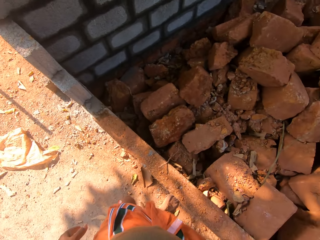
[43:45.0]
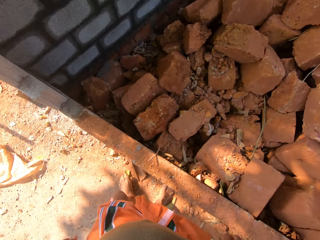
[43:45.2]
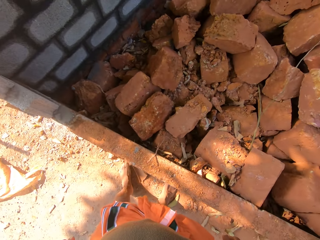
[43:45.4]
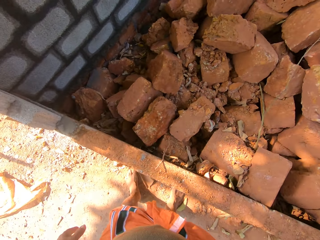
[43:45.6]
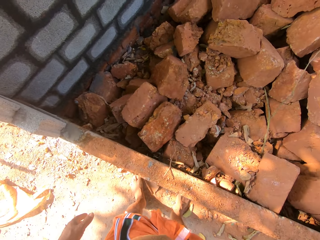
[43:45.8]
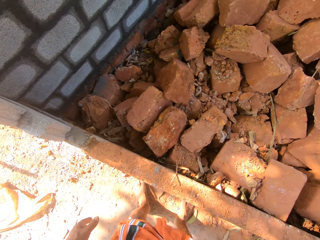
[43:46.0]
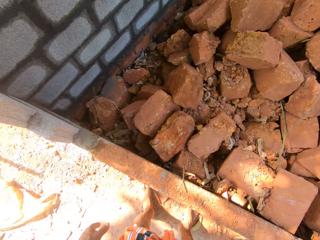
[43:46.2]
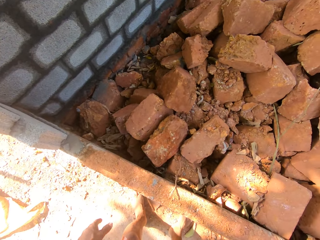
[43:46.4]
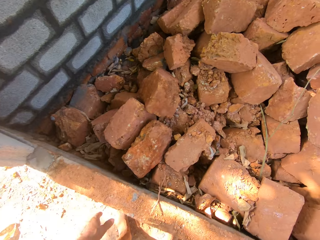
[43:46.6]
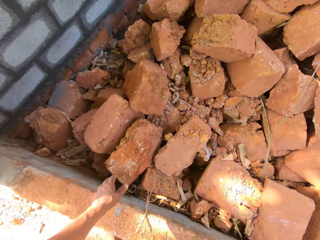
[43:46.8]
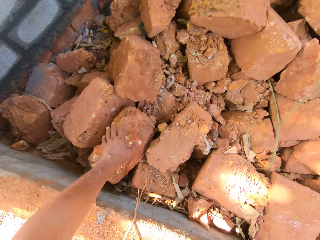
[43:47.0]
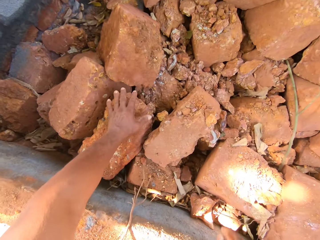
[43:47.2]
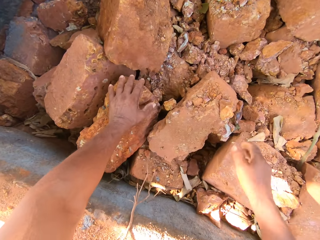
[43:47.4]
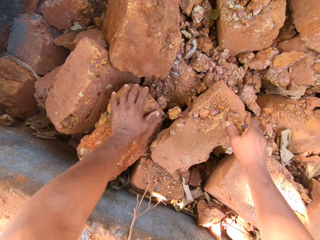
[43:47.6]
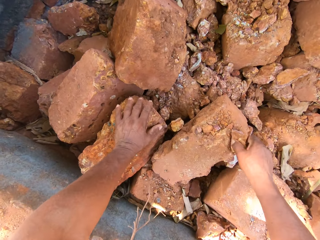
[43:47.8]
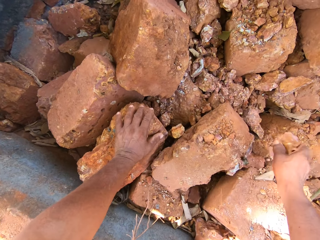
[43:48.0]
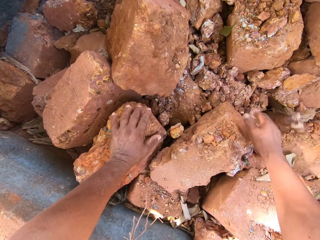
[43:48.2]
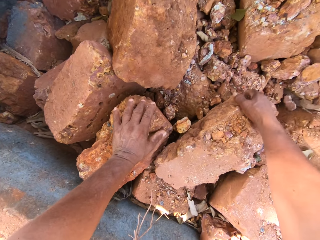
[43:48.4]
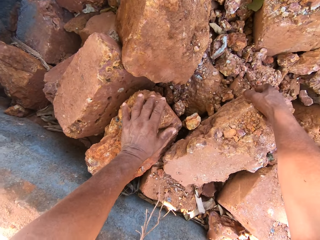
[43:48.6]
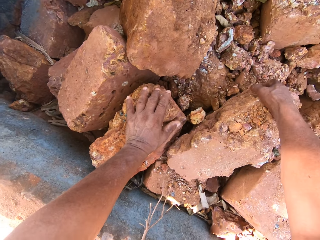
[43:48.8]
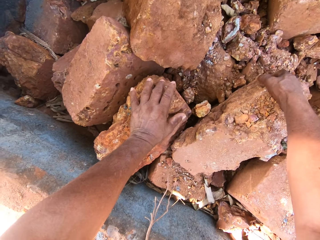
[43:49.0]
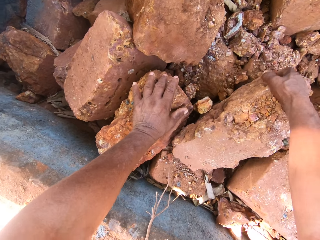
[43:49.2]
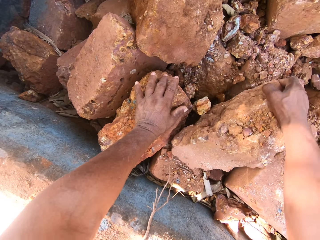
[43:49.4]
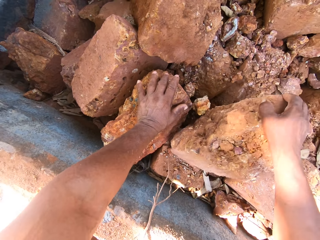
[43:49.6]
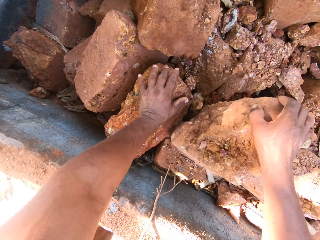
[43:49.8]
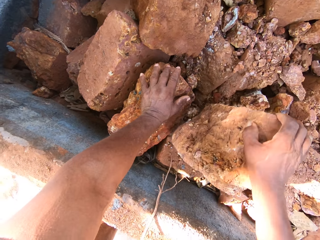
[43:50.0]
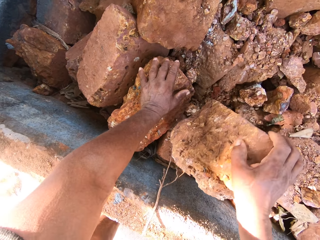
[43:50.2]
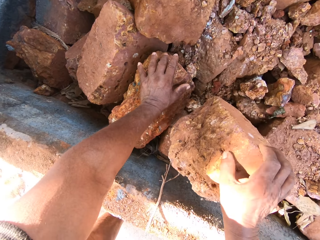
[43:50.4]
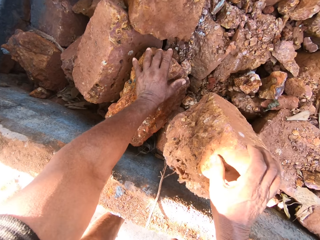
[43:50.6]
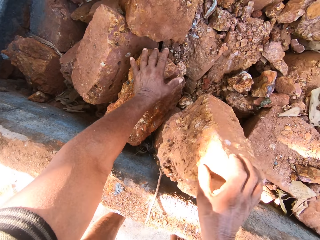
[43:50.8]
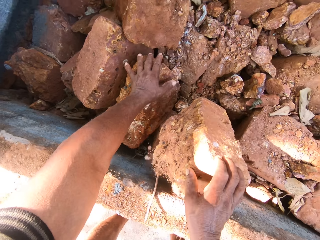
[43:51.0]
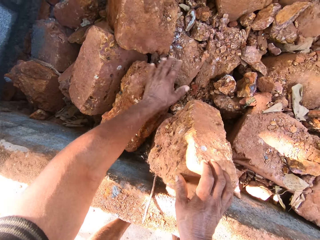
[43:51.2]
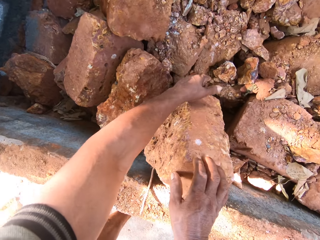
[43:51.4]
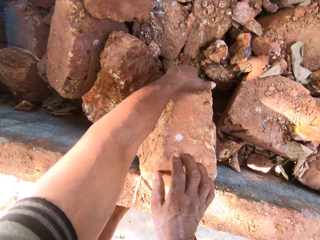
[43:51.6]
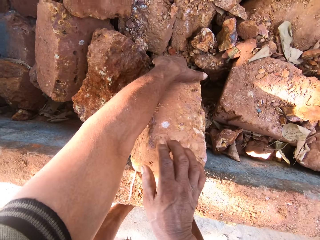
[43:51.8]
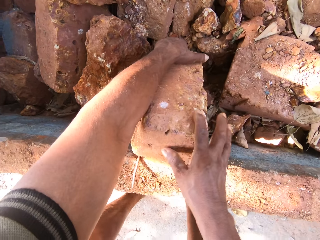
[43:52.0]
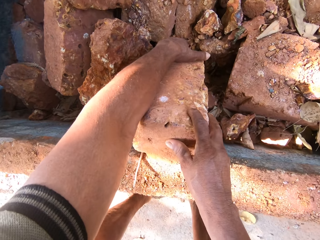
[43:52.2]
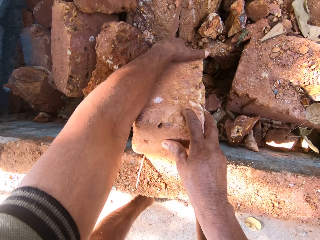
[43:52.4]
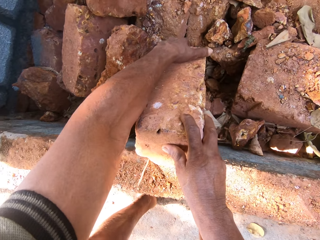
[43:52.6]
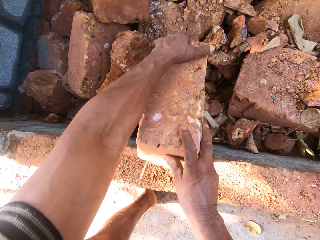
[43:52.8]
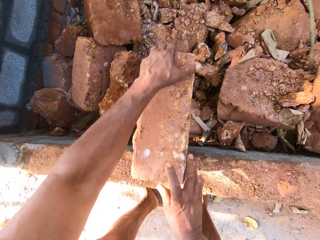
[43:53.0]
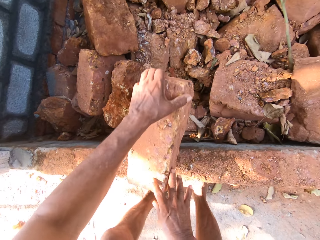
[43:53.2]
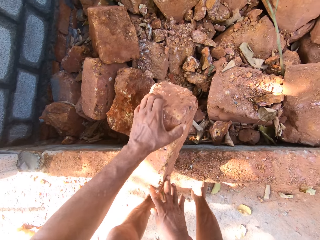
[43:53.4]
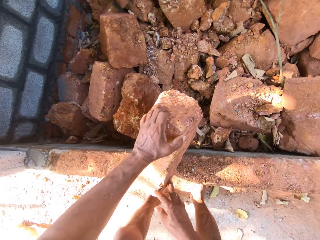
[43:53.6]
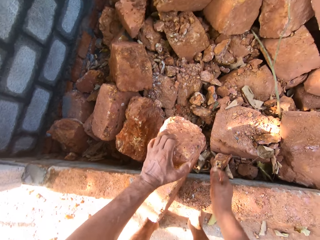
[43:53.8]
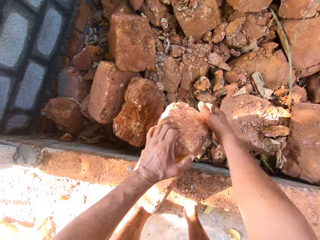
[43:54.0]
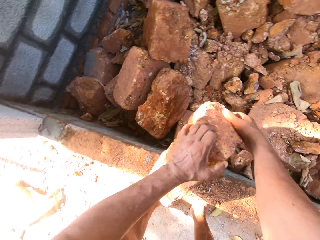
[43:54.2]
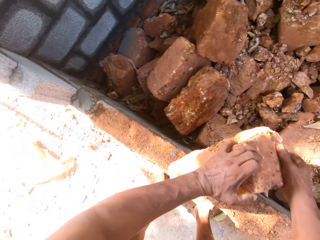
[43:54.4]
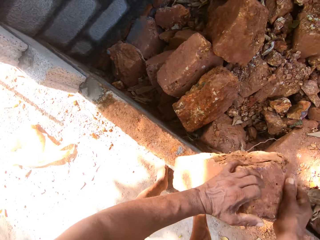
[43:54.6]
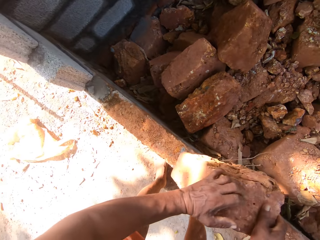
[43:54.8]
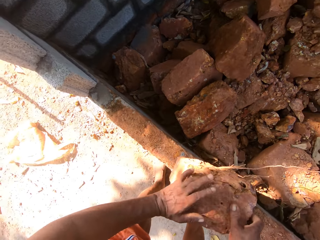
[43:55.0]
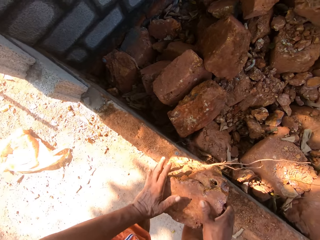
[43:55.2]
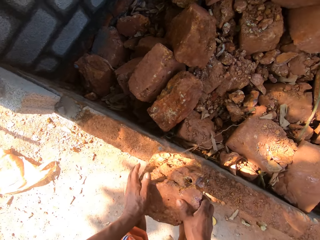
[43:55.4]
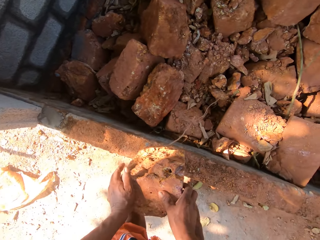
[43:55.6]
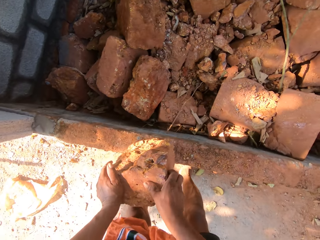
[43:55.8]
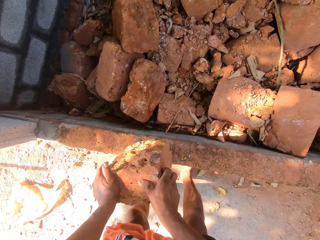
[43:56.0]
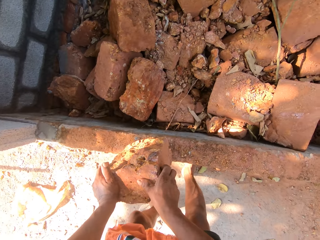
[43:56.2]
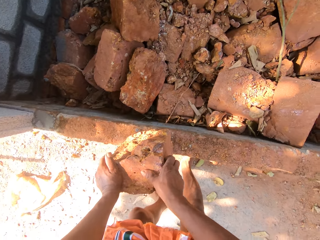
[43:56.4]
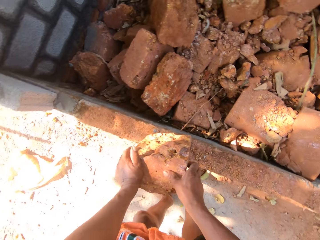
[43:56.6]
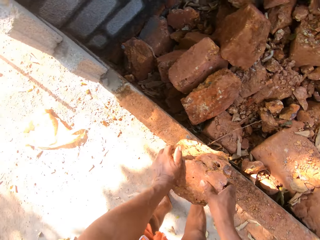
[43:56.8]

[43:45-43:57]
The camera wearer rests his left hand on a brick from the pile of bricks. He picks a brick from the pile of bricks with his right hand. He throws the brick on the pile of bricks with his right hand. He adjusts a brick from the pile of bricks with his right hand. He moves the brick onto the concrete block with both his hands.

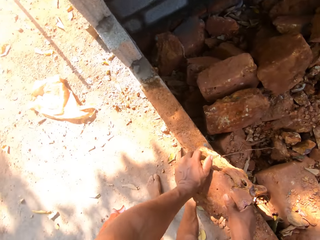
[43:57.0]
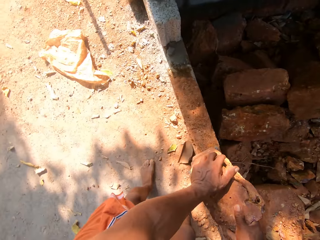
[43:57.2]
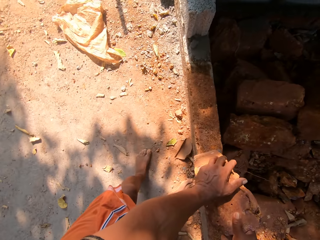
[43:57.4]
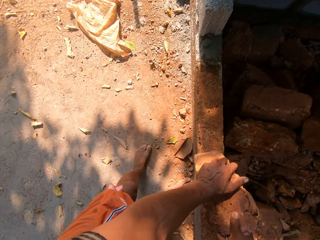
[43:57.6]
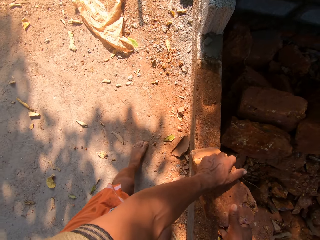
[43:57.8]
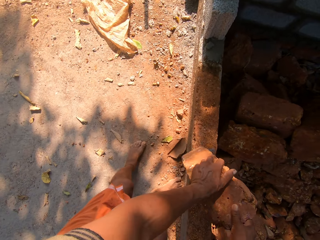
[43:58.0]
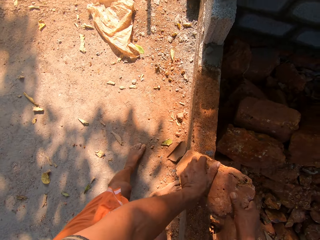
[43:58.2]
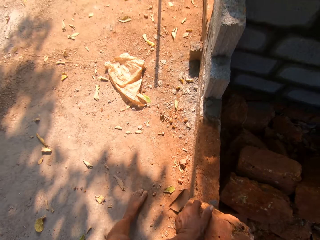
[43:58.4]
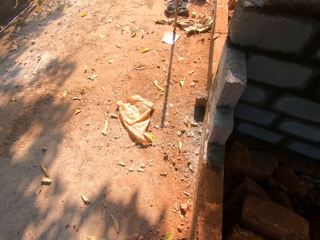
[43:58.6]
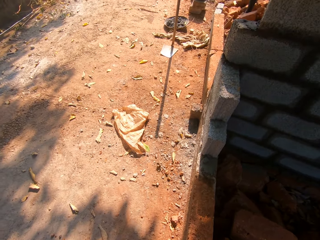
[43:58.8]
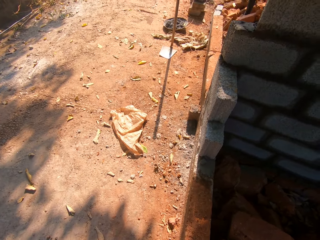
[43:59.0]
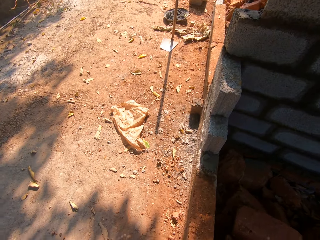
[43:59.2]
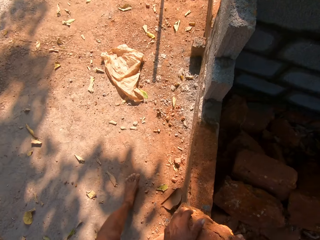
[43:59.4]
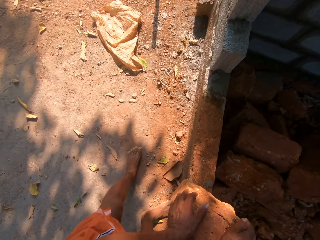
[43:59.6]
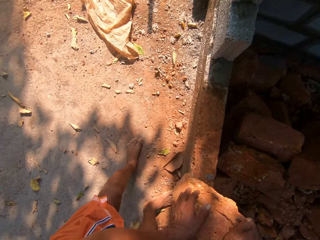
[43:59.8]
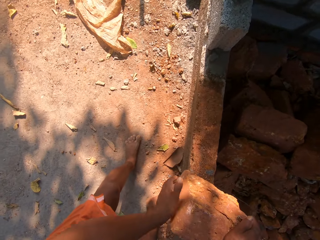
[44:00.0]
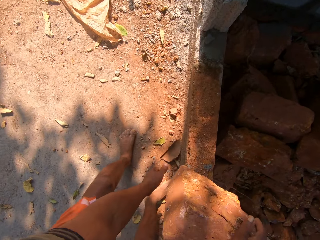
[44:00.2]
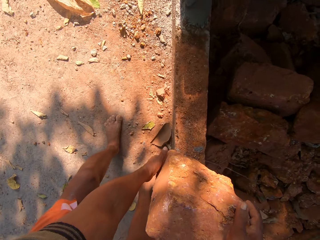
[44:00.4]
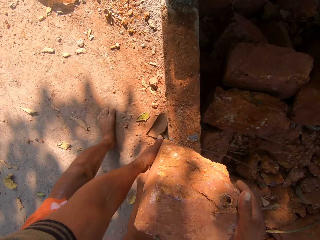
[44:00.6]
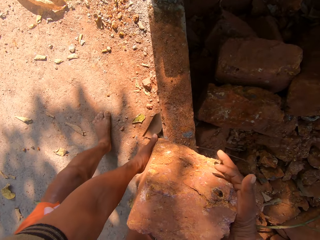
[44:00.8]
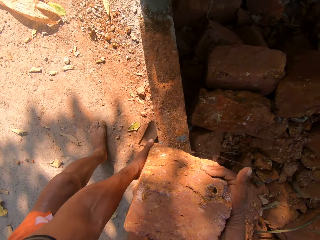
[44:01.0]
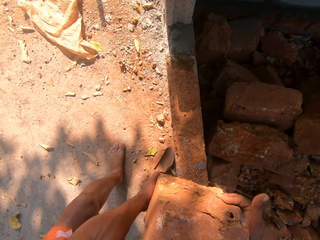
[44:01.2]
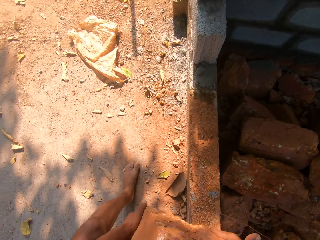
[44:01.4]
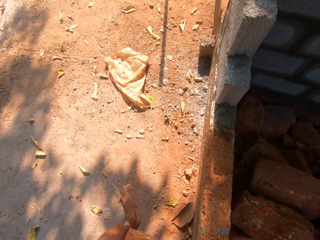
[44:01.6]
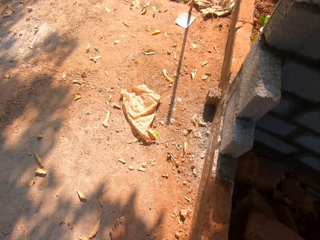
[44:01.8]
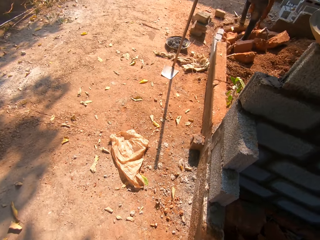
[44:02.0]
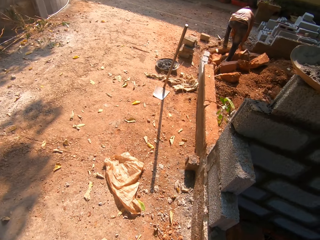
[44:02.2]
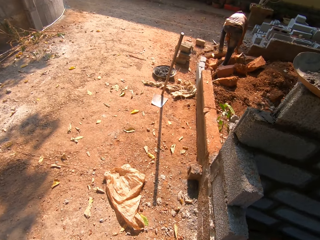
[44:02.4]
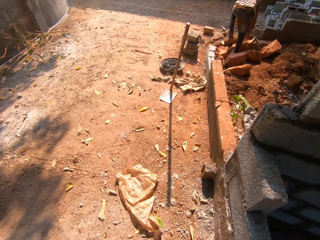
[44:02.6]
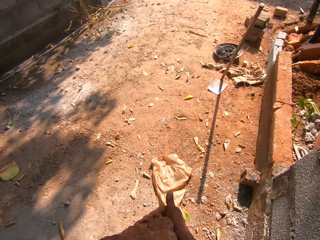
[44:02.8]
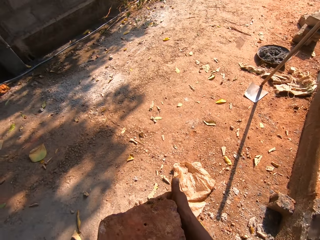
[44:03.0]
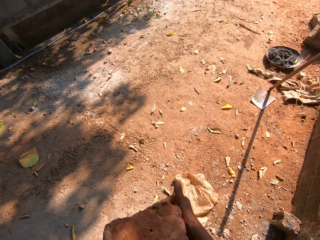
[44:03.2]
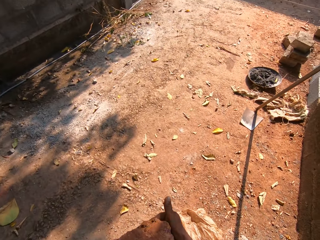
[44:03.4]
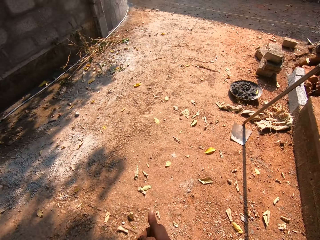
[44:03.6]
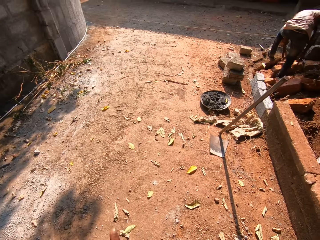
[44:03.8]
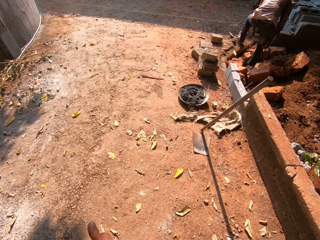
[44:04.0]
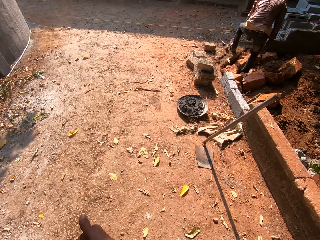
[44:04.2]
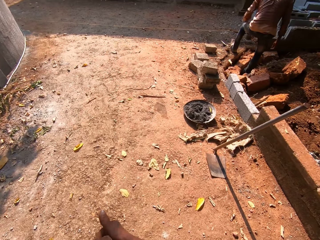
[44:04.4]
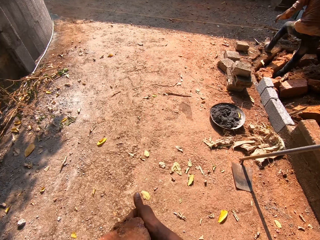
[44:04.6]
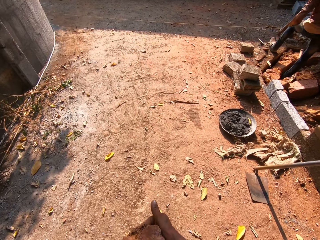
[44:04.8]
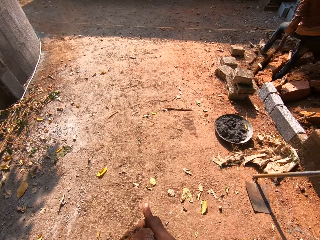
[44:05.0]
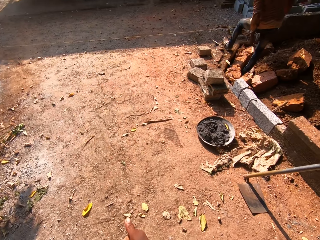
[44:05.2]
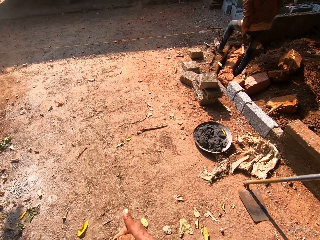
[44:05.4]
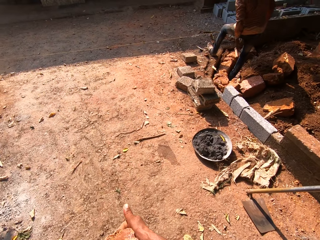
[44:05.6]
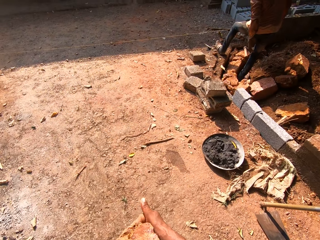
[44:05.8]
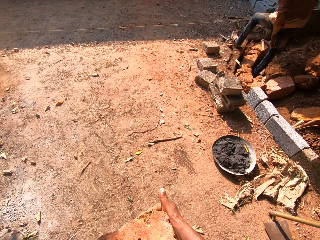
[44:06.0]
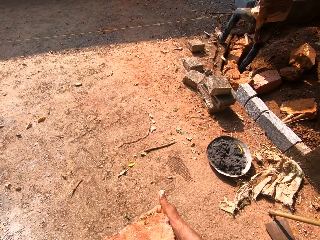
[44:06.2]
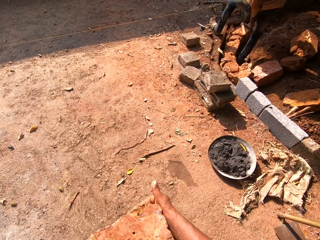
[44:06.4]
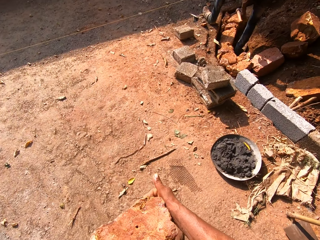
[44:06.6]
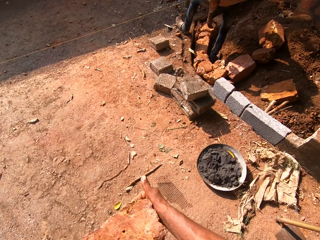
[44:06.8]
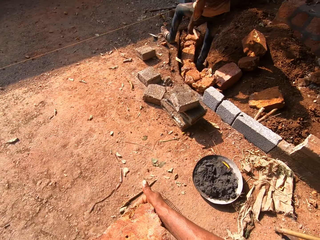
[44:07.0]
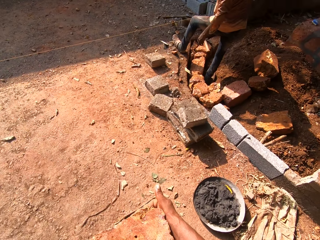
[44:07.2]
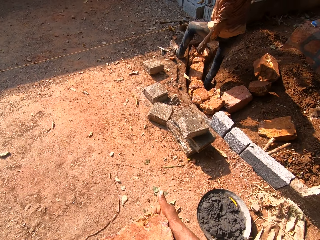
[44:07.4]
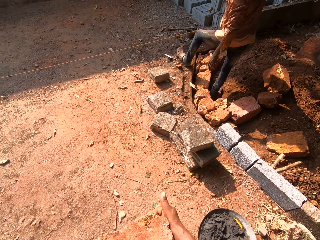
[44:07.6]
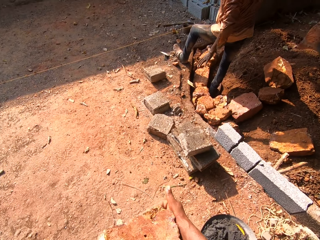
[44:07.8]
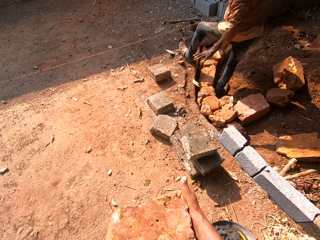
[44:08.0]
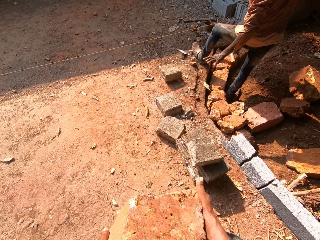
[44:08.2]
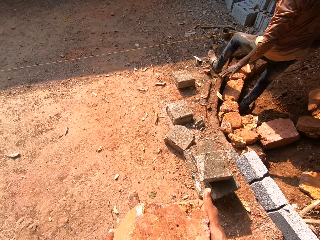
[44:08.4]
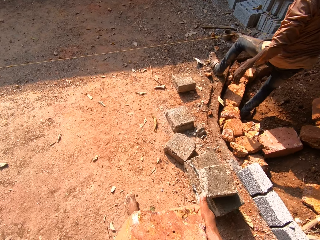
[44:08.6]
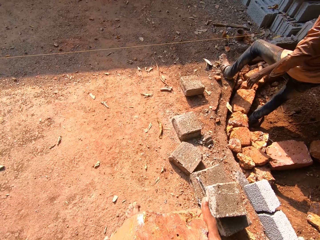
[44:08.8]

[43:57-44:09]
The camera wearer lifts the brick from the concrete block with both his hands. He carries the brick.
